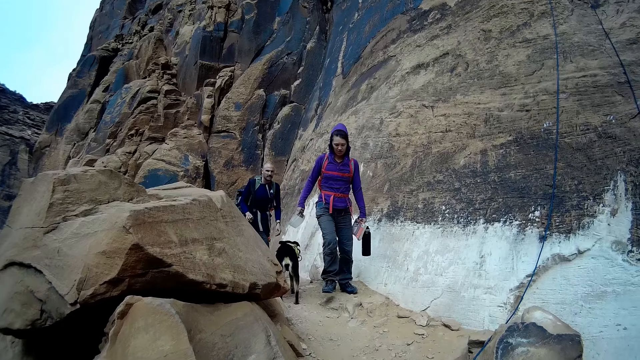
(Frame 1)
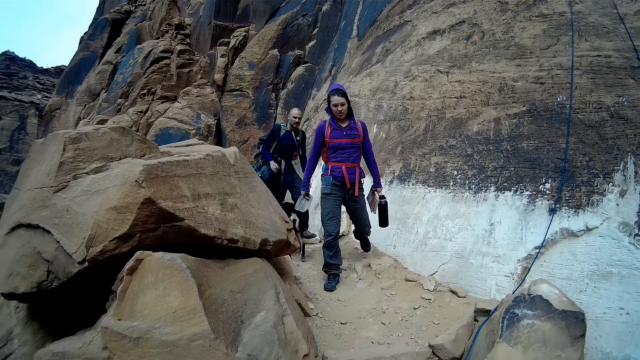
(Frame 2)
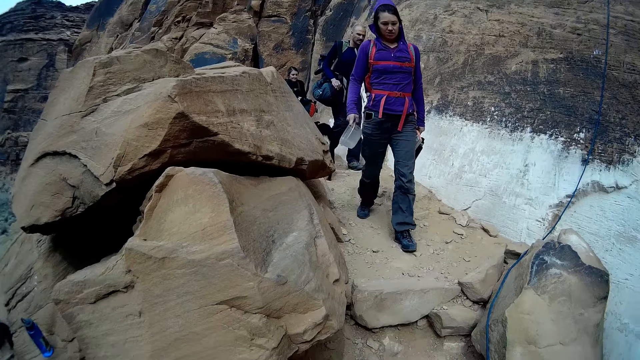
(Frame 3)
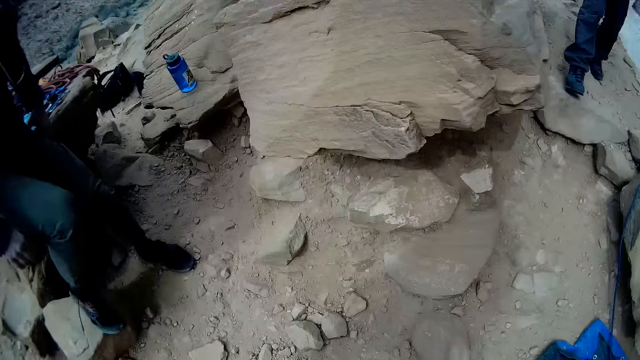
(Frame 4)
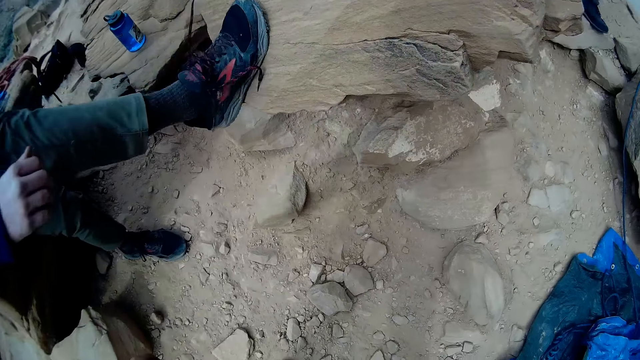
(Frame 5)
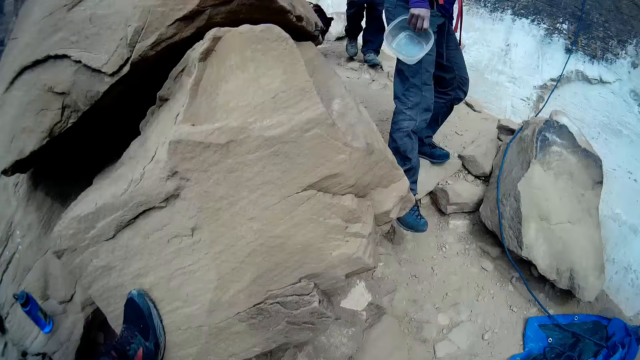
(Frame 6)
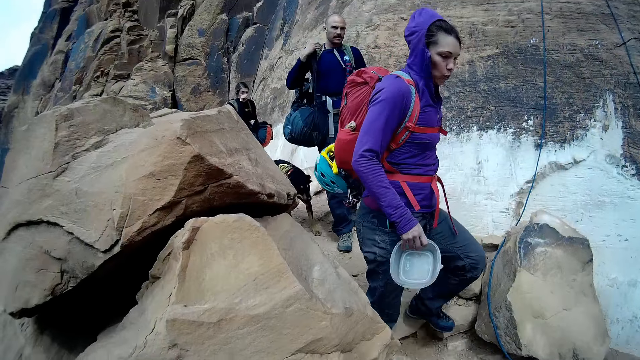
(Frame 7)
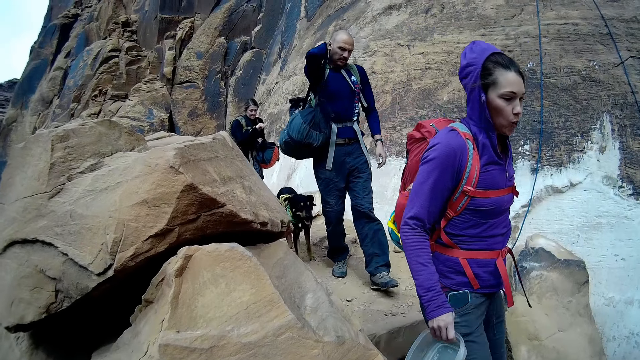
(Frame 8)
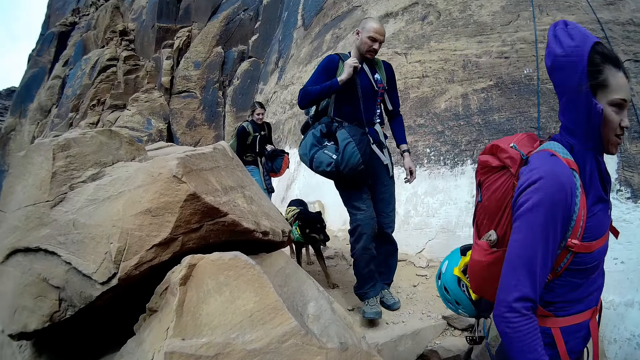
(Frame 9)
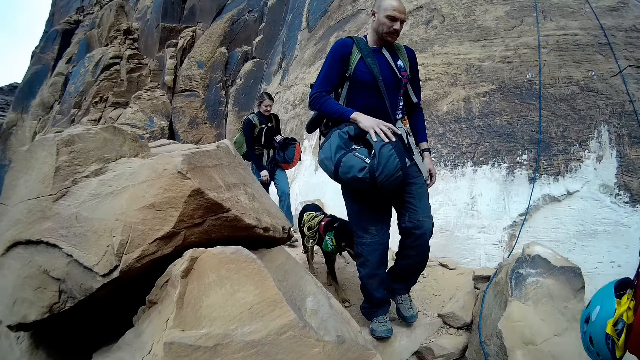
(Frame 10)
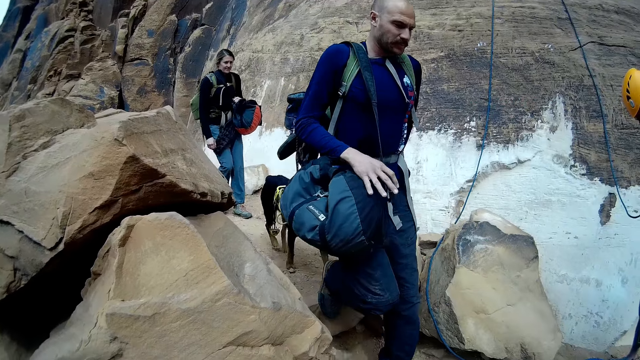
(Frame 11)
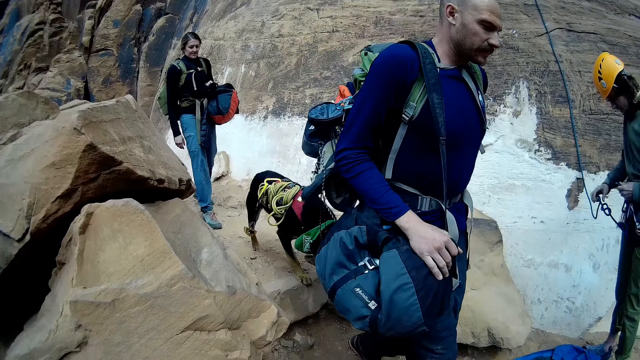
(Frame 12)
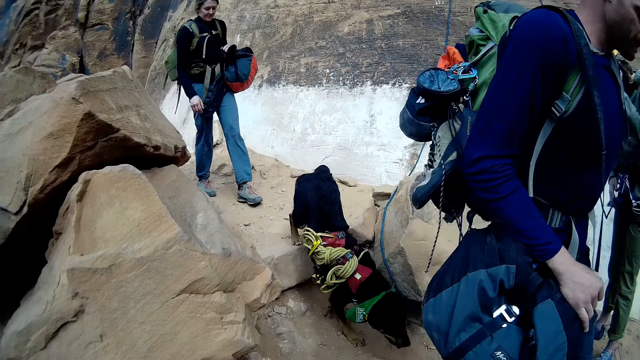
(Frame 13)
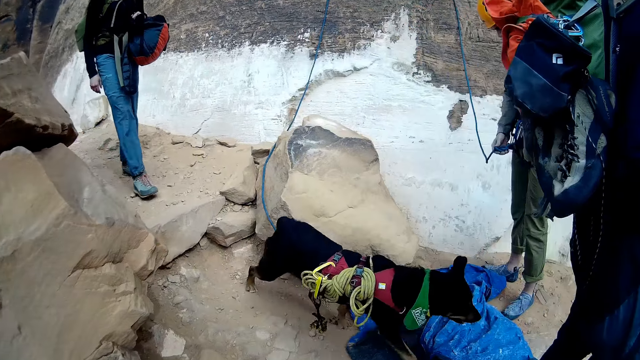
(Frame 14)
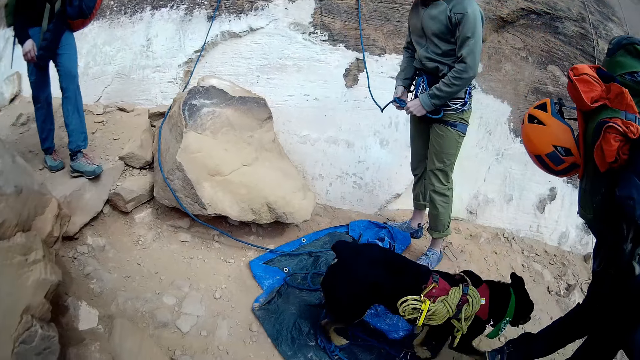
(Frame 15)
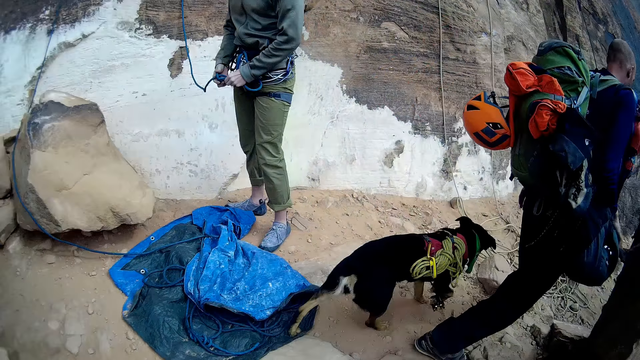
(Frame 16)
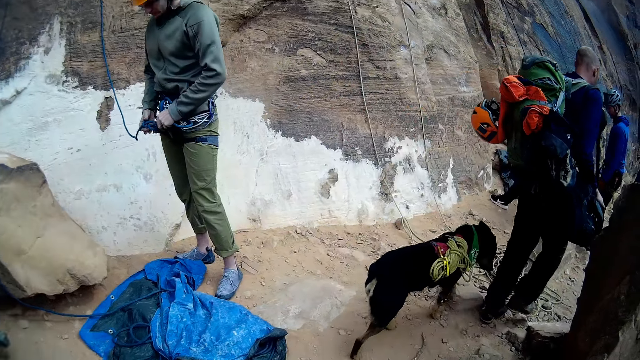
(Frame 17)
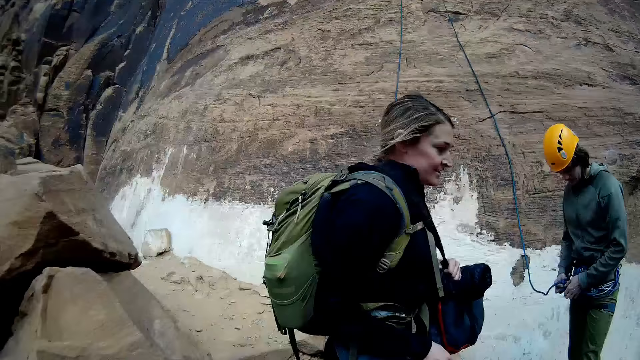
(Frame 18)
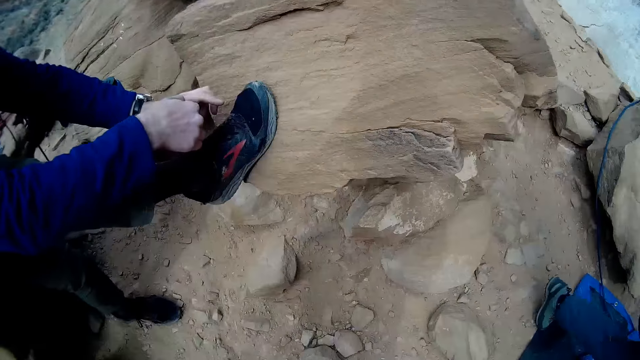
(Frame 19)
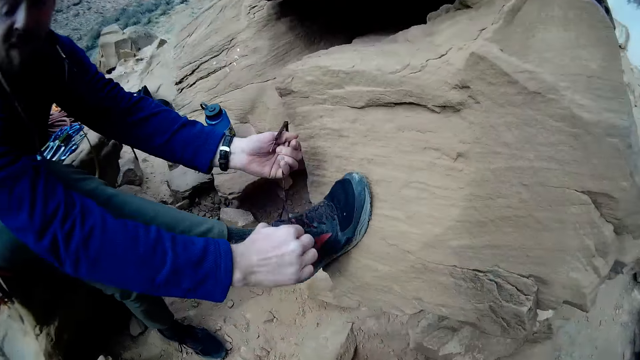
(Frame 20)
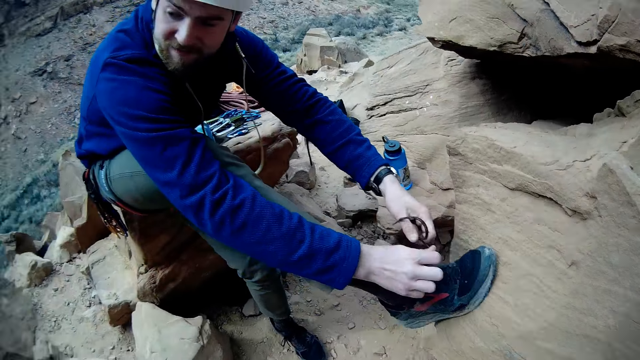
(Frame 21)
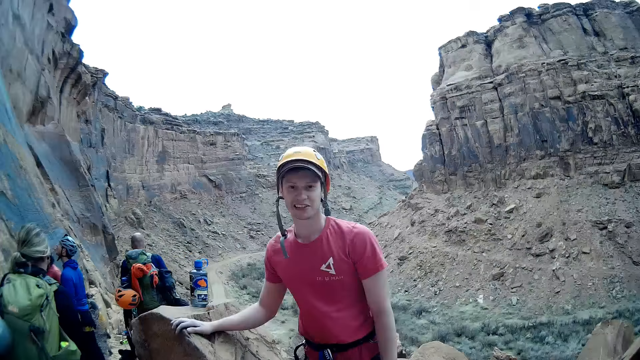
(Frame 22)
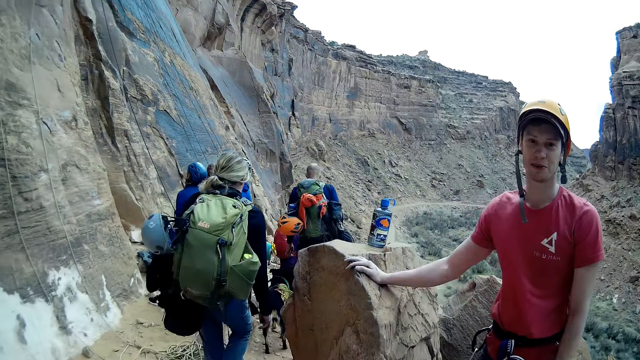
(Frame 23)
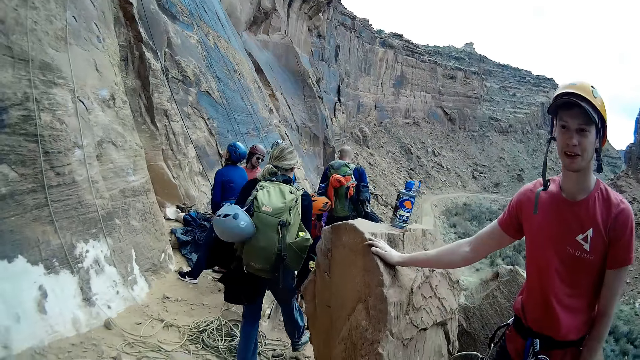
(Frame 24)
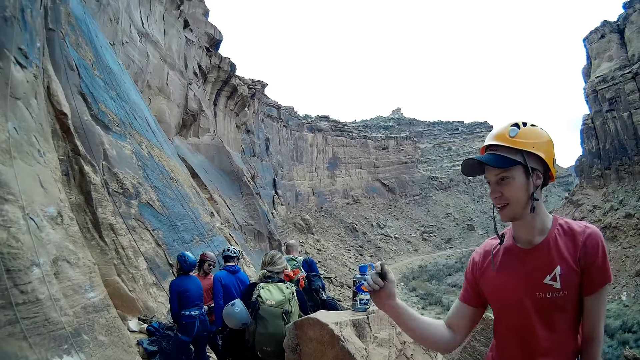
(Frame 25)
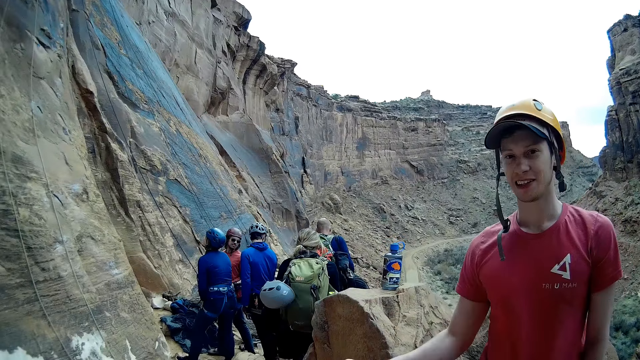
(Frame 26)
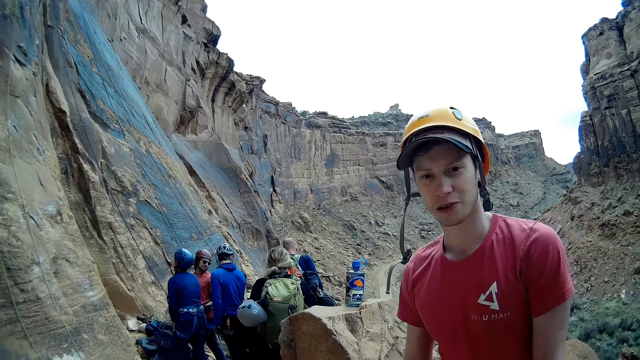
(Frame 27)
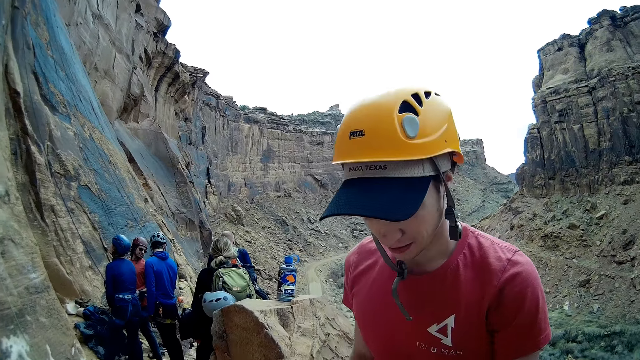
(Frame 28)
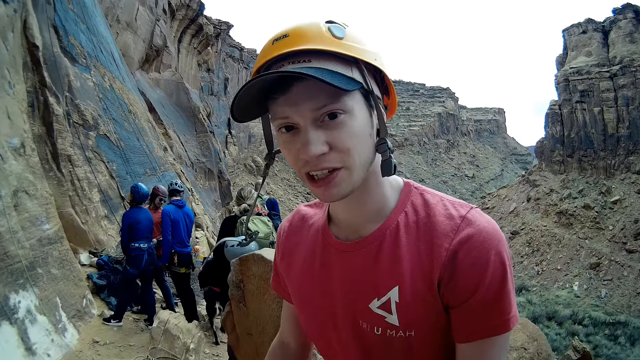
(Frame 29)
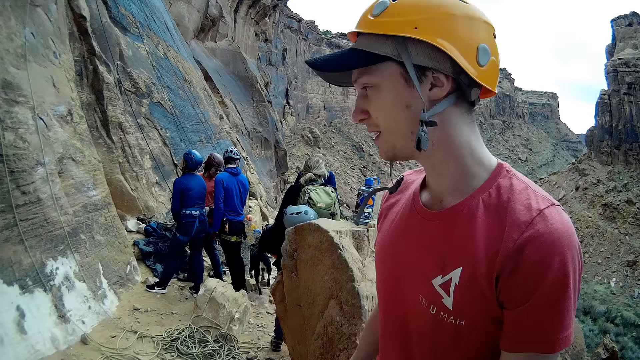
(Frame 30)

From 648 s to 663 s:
Someone appears behind another person, both walking toward the camera wearer. The camera wearer looks at rock climbers. They turn to a man. The man steps on a rock with one foot. The camera wearer looks at the rock climbers. A third person appears behind the first person, all walking toward the camera wearer and his crew. The camera wearer looks at a dog passing over him. The third person passes past the camera wearer. The man ties a shoe lace. The camera wearer turns and looks at the man. They turn and look at another man. They converse with the other man. The other man talks to the camera wearer.

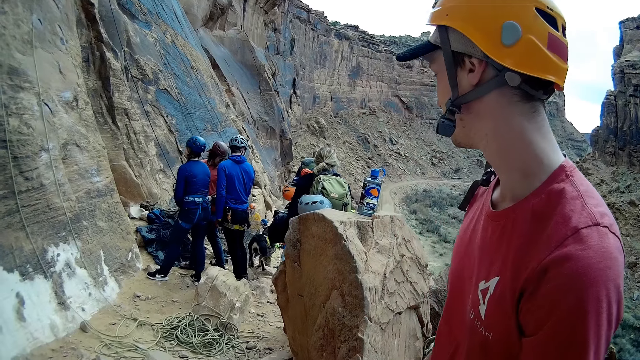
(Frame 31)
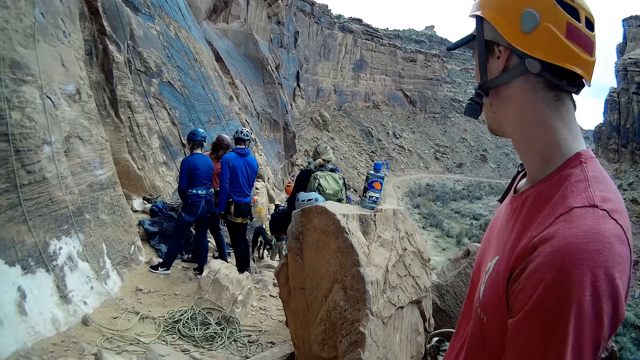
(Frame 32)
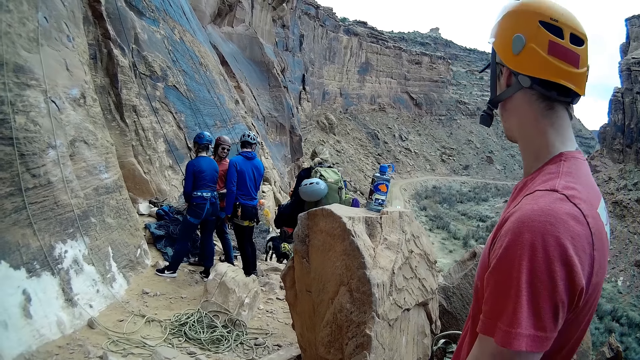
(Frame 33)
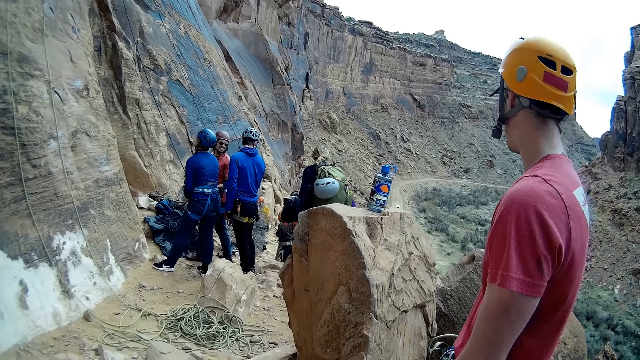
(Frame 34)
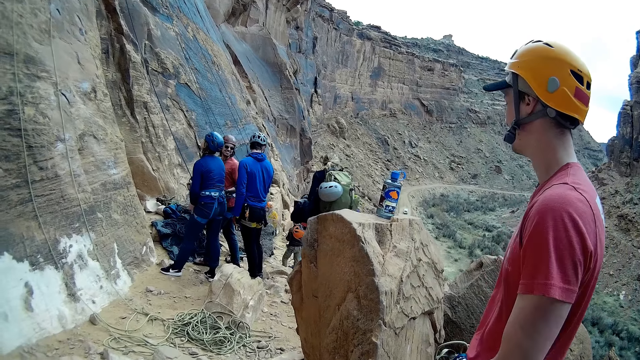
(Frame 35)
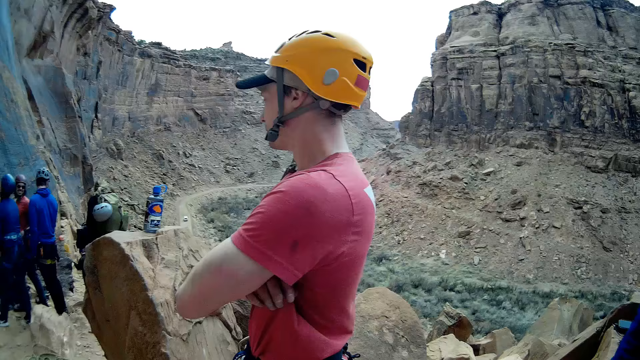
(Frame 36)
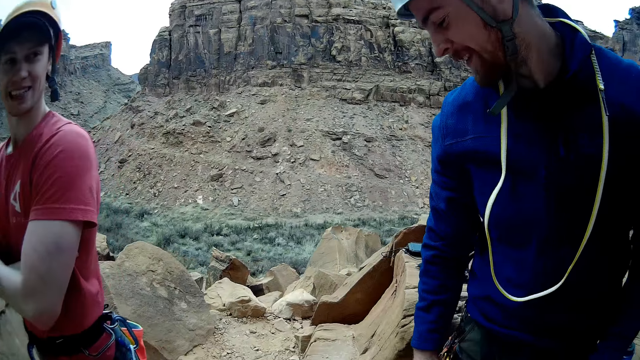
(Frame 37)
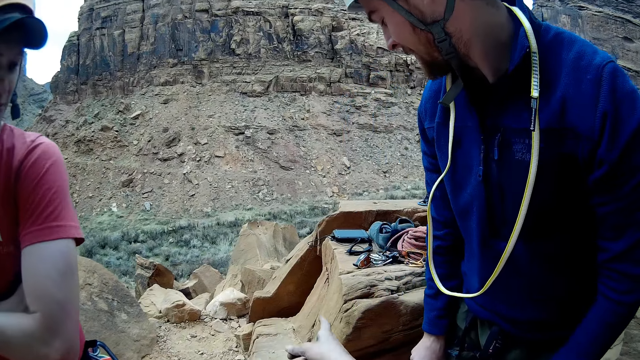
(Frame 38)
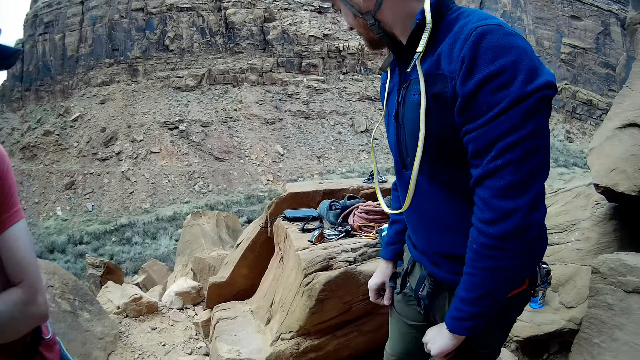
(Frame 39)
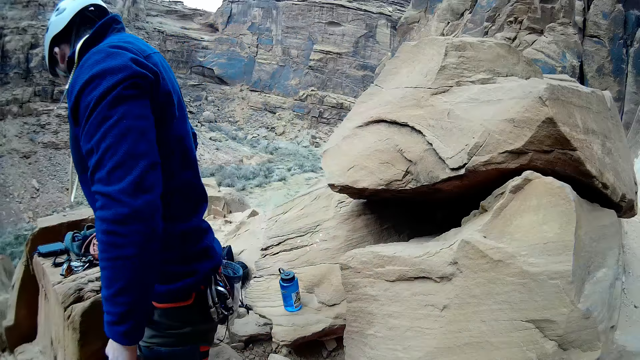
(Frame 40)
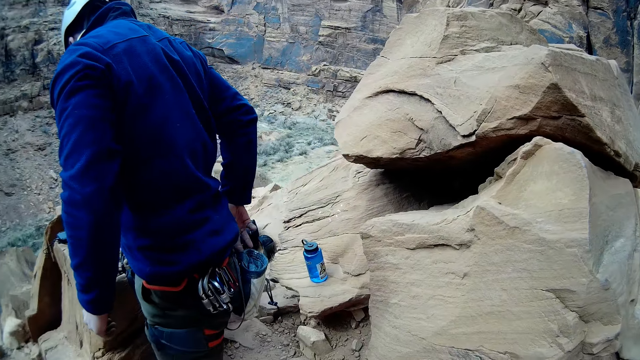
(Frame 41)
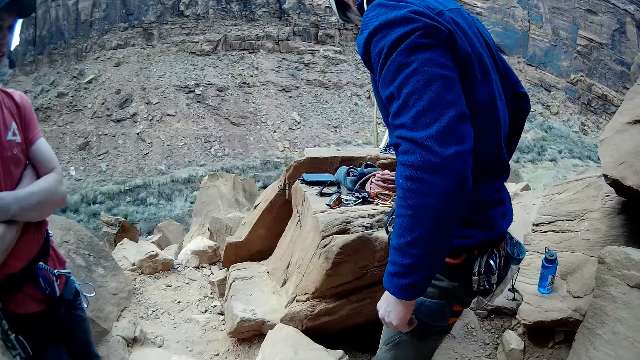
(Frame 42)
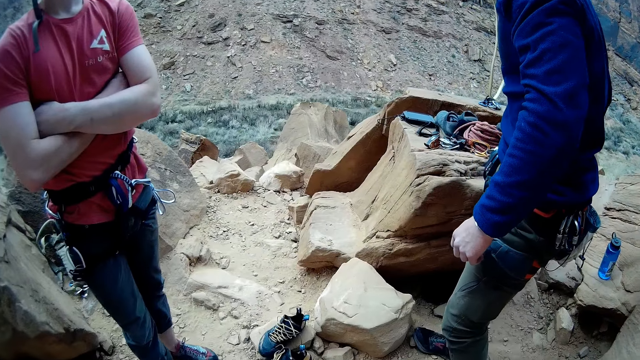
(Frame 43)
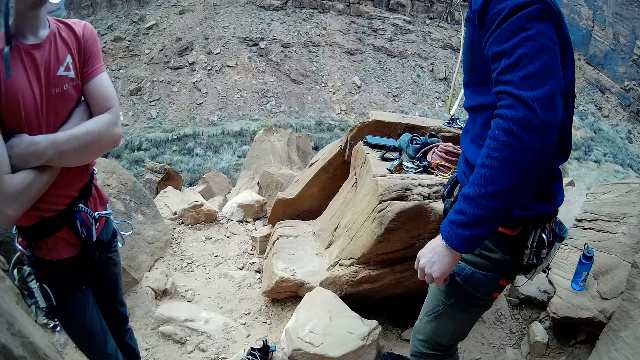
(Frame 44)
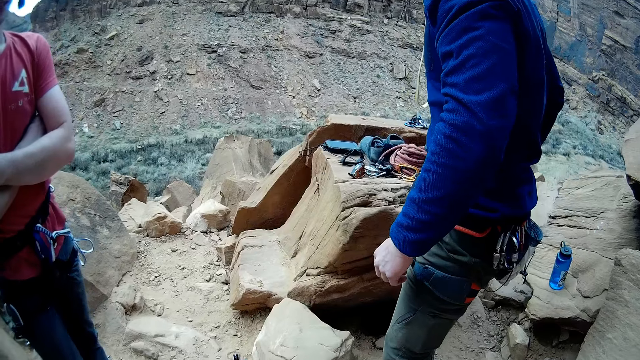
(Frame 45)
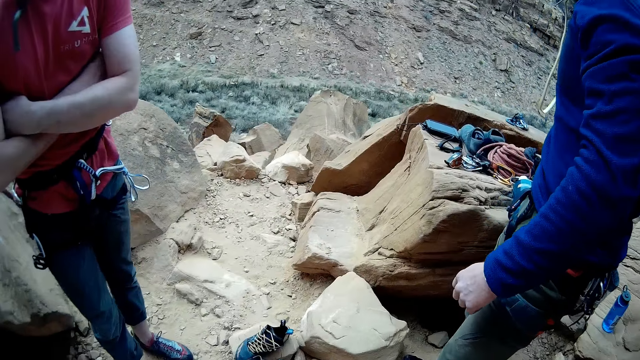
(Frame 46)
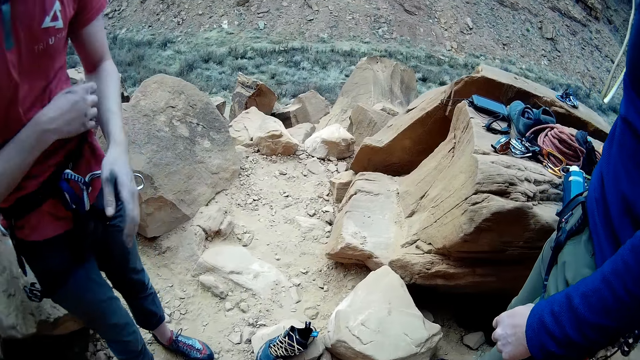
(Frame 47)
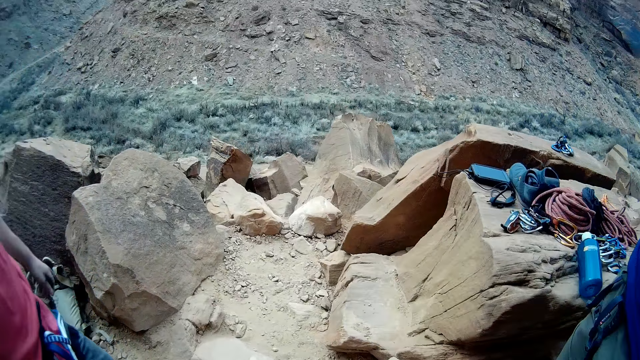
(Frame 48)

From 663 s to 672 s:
A person turns and looks at the other climbers. The camera wearer looks at rock climbers. They look at a man. They turn and look at the person and another person, and walk towards them.
